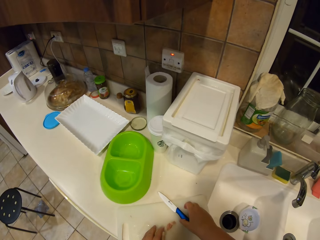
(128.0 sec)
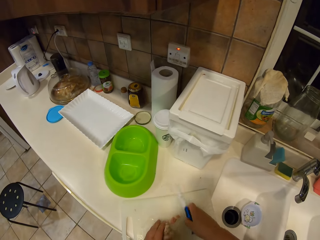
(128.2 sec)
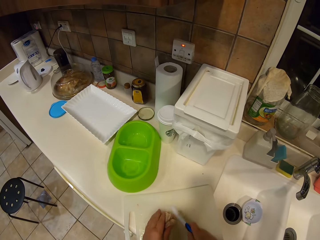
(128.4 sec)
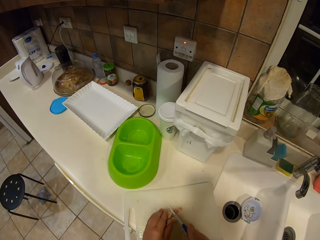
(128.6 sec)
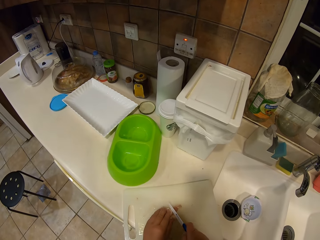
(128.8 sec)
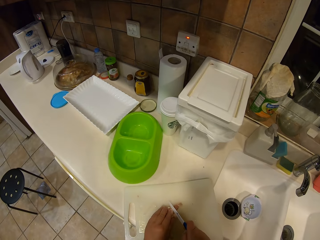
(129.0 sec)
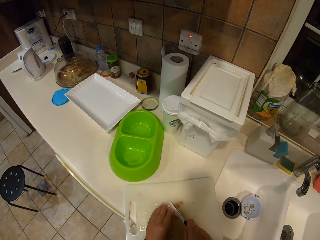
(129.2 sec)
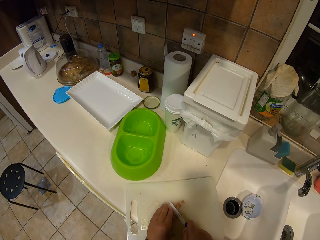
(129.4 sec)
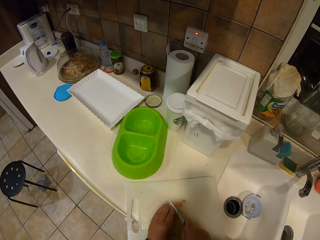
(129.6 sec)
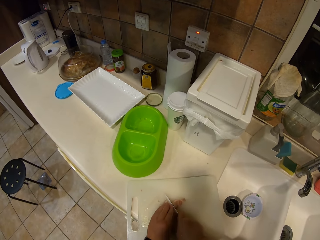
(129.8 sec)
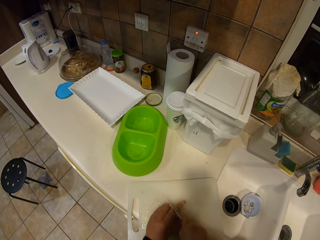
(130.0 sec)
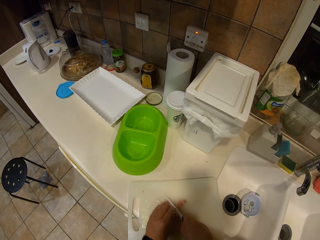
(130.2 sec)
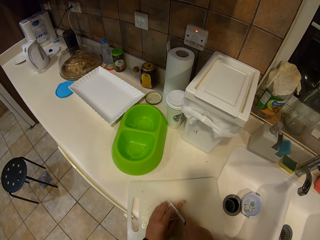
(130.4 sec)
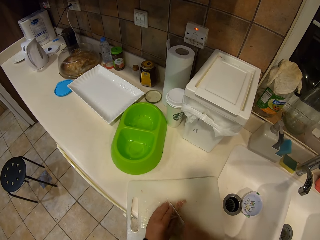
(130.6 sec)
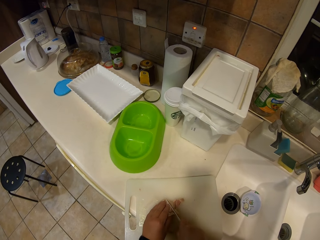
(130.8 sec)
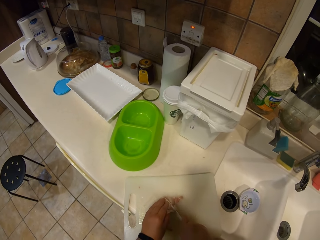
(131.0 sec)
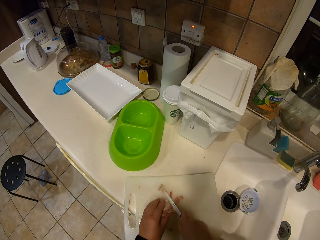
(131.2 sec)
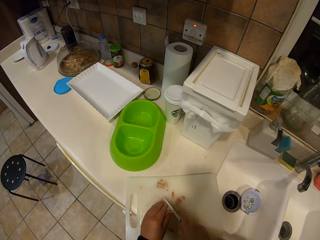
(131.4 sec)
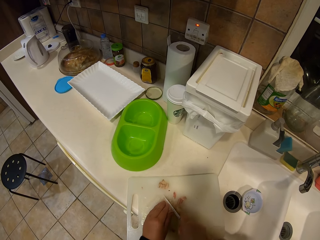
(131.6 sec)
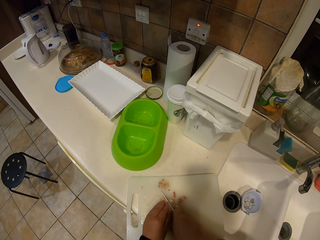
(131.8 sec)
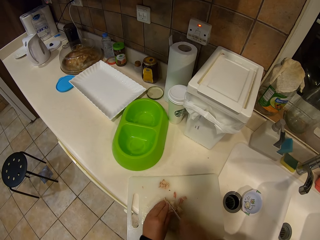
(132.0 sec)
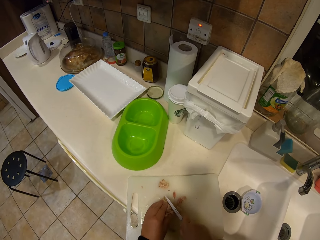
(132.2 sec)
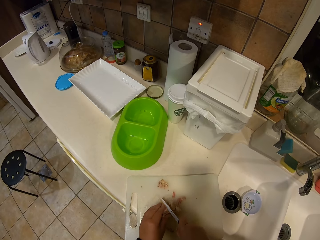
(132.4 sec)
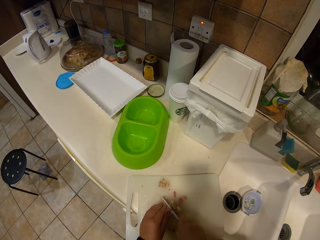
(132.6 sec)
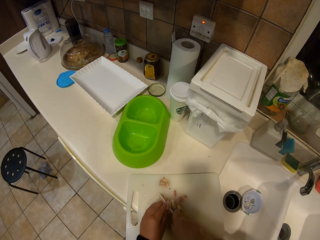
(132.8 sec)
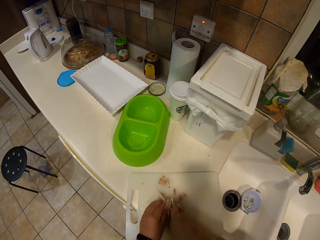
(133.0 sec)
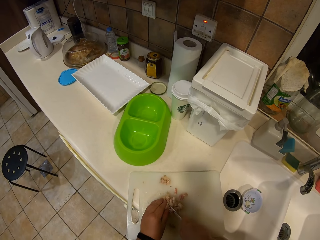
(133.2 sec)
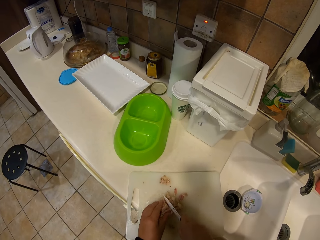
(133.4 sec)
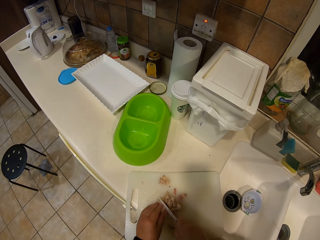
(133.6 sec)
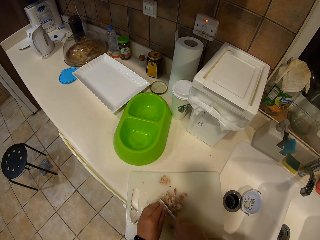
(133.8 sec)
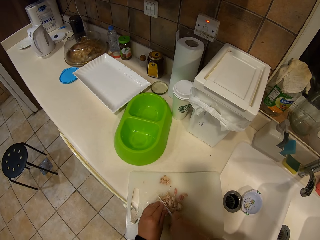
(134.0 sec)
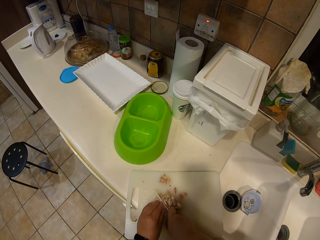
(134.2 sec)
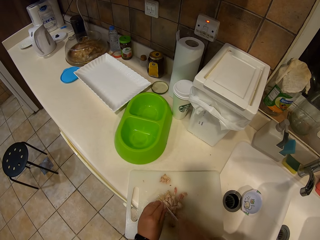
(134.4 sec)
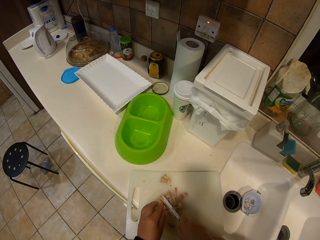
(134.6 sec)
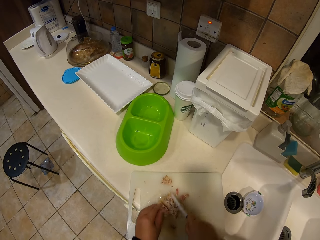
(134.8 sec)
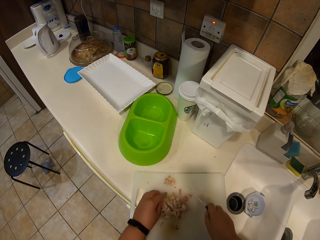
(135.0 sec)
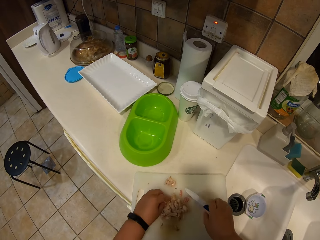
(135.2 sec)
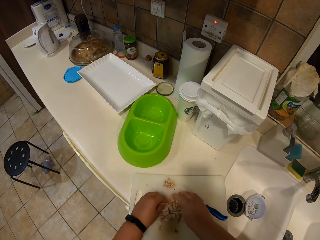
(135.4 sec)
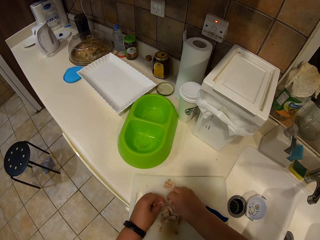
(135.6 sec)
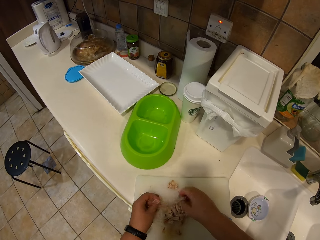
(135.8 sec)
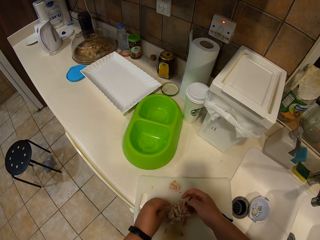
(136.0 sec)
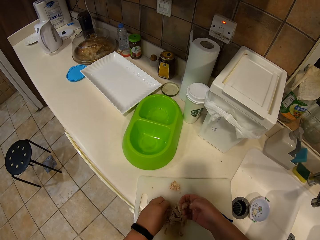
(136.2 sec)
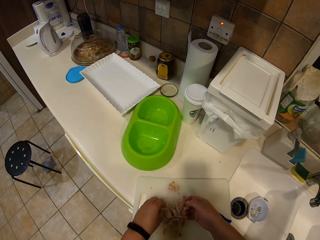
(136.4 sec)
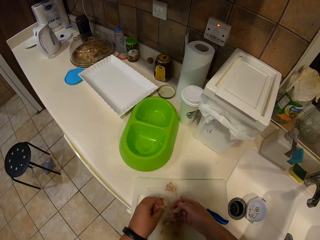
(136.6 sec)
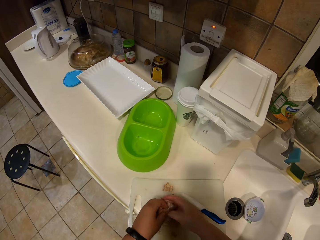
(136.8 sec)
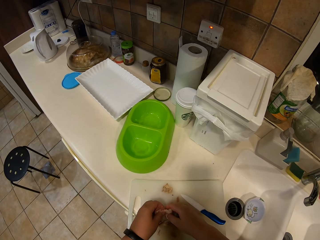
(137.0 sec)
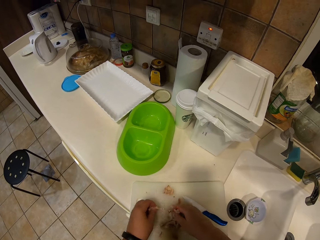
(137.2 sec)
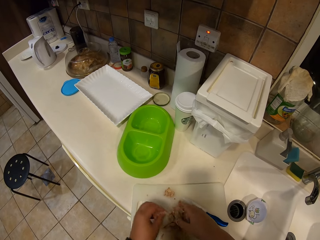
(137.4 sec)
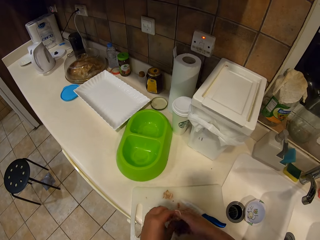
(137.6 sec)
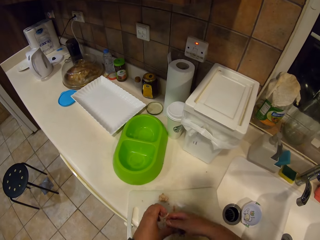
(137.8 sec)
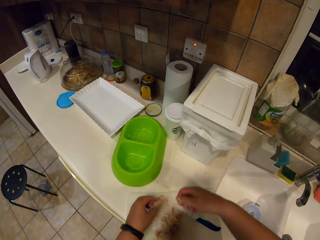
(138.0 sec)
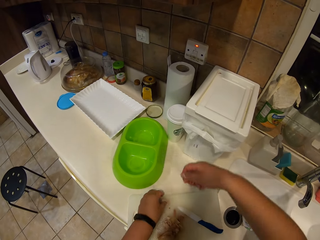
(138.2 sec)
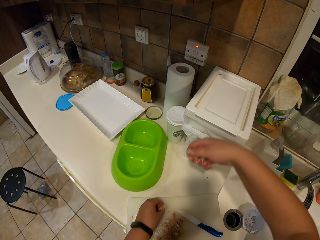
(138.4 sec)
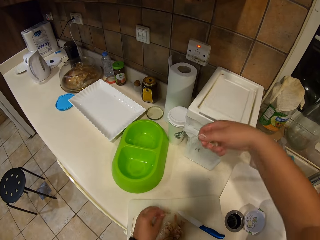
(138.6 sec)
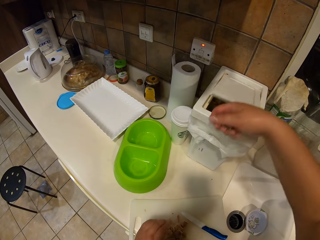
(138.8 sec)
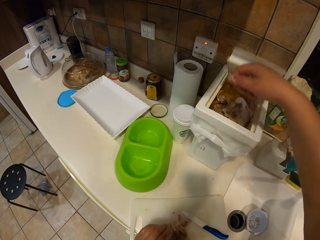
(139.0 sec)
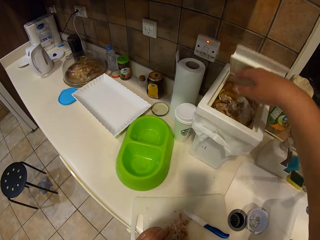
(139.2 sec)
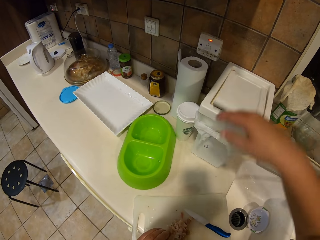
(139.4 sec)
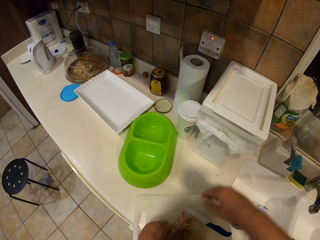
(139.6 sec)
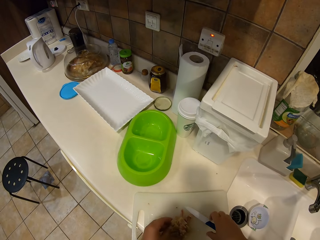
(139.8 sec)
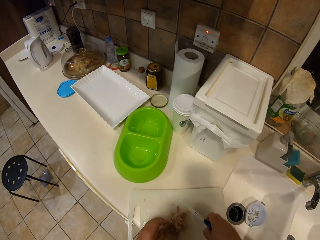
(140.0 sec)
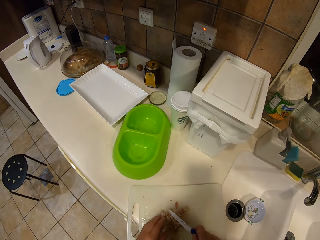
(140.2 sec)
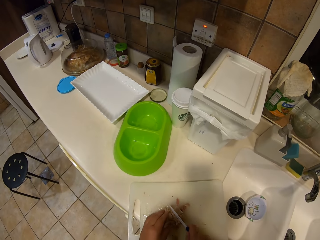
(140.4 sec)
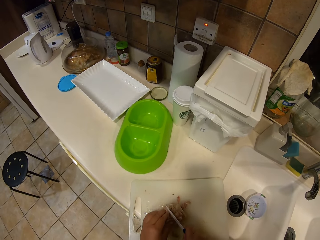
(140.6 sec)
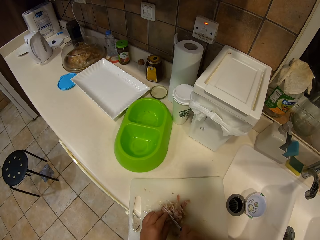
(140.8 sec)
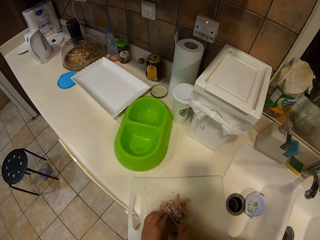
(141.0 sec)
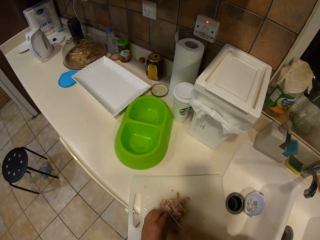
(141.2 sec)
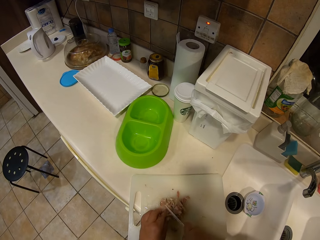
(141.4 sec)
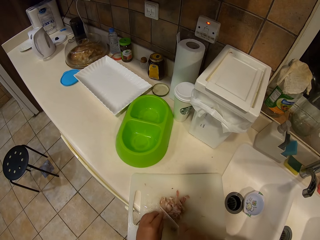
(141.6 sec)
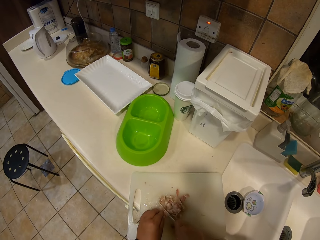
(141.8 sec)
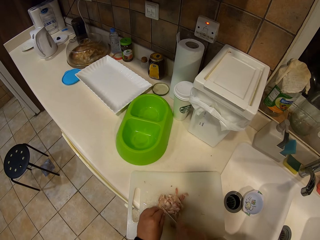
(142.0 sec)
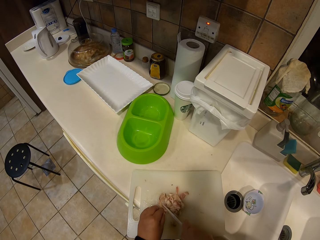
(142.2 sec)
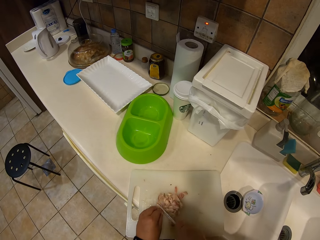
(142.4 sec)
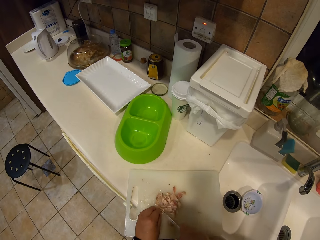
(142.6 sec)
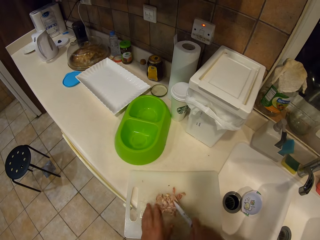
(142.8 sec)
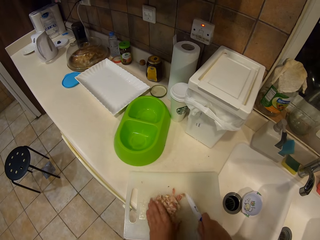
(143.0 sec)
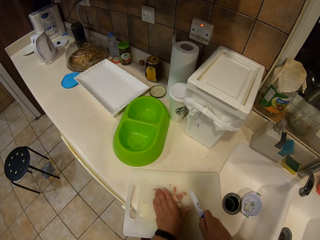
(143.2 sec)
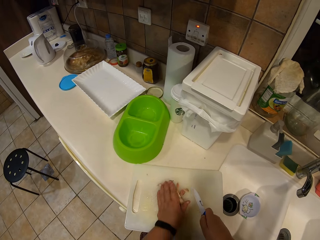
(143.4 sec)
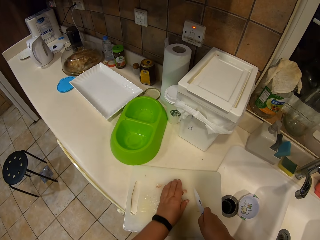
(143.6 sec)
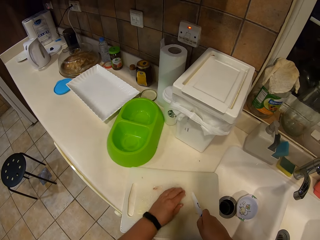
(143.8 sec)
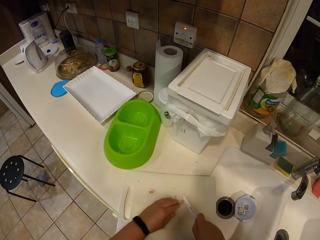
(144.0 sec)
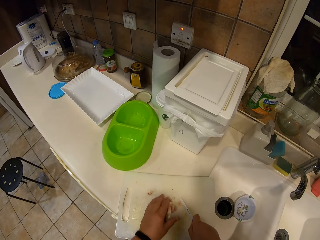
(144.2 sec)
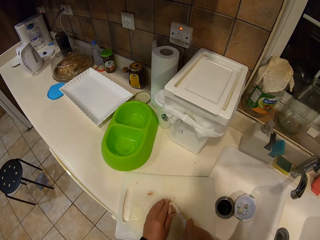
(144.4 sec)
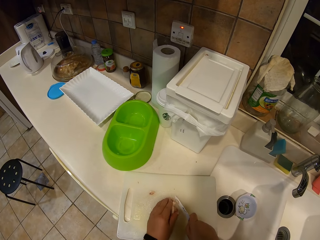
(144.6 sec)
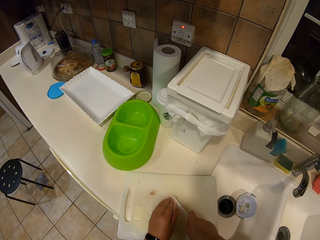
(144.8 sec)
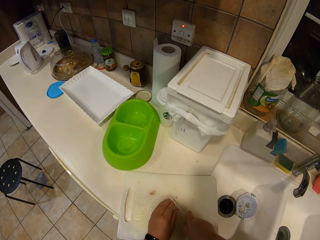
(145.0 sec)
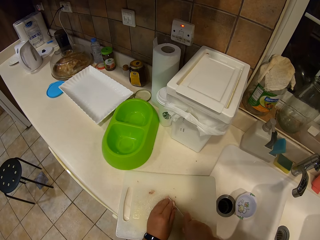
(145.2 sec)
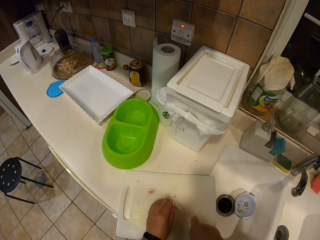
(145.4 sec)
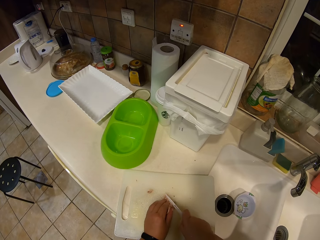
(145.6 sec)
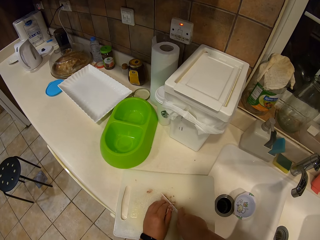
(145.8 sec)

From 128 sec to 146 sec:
The camera wearer puts the bone in the dust bin. They take the knife and cut the meat. They pick some meat. They open the dust bin and put unwanted meat in the dust bin. They cut the meat.

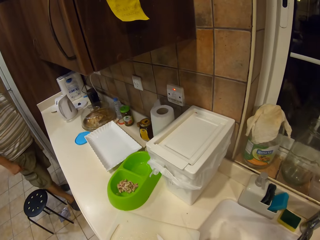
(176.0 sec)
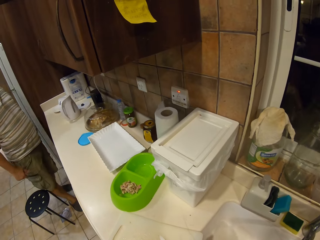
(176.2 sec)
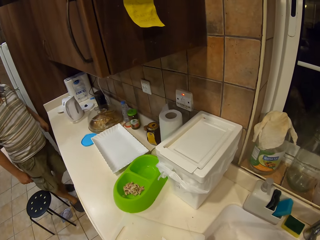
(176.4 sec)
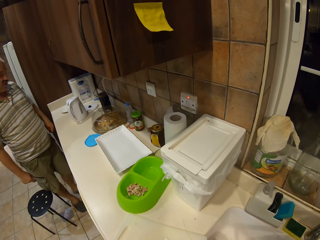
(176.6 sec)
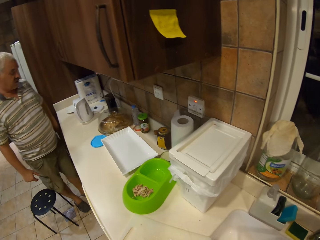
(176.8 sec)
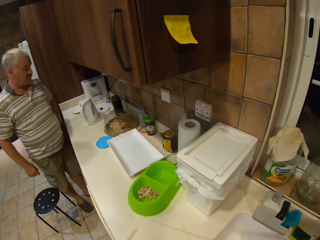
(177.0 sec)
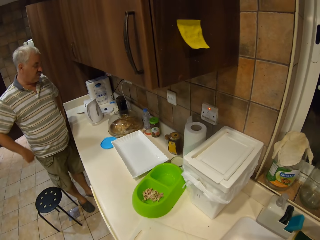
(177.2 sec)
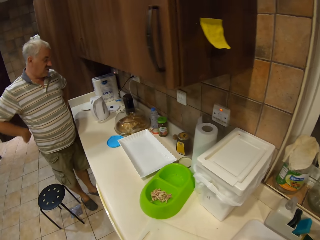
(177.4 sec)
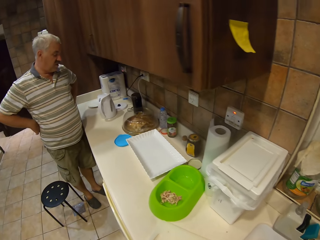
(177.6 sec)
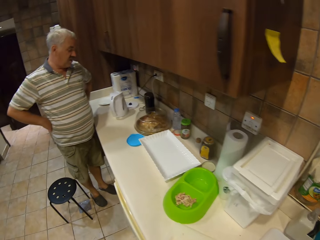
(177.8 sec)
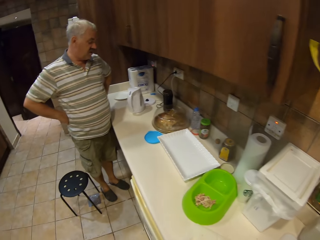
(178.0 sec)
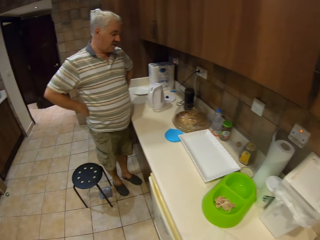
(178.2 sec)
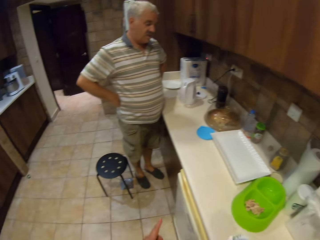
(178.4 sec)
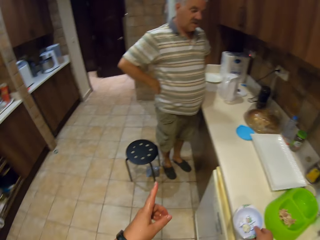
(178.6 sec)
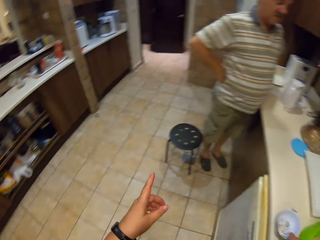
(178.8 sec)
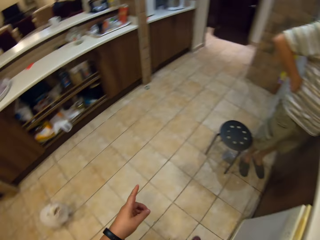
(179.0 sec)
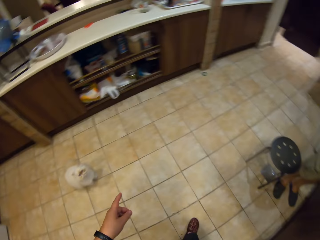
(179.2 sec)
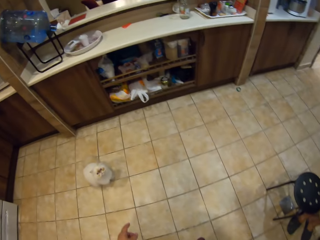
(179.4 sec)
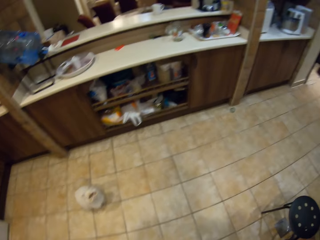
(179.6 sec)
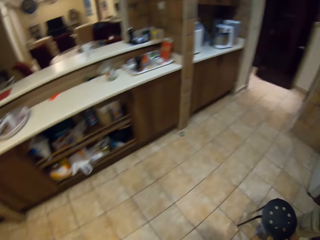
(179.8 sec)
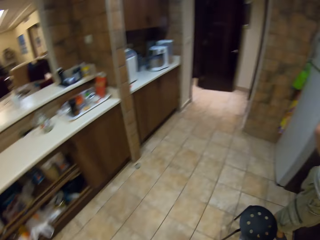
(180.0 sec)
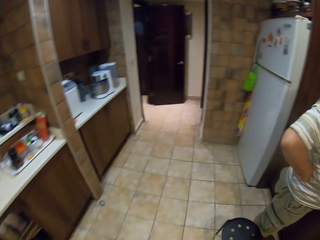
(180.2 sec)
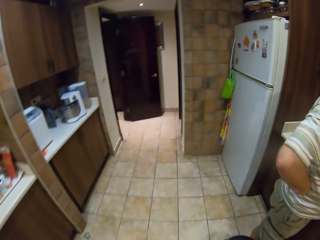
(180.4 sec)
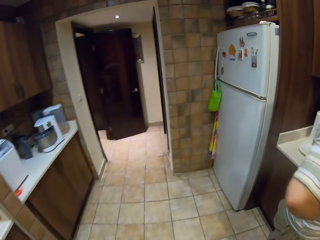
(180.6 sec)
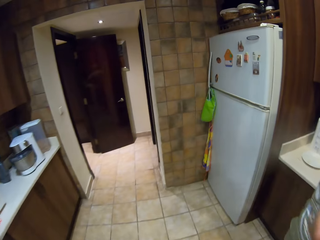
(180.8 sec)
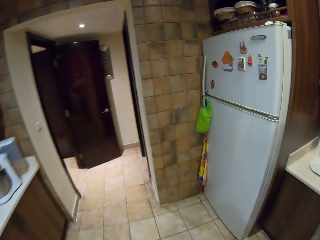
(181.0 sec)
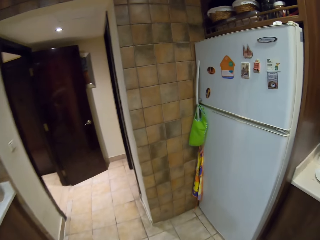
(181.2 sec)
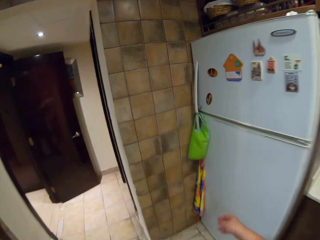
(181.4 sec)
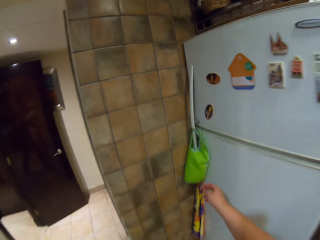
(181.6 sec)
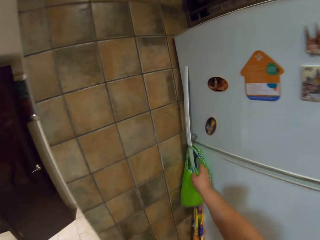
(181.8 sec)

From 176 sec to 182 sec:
The camera wearer converses with a man. They move their hands and move around the kitchen.
